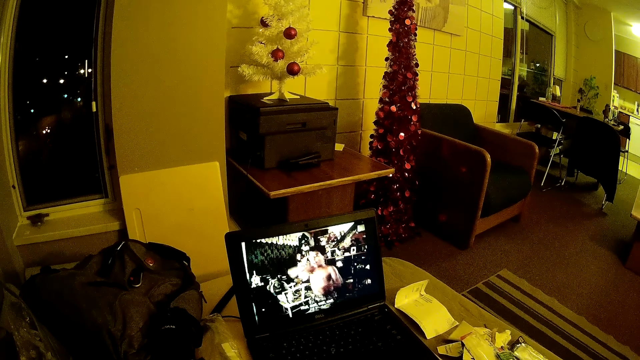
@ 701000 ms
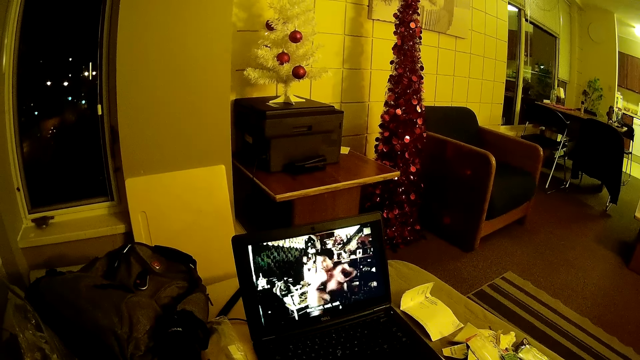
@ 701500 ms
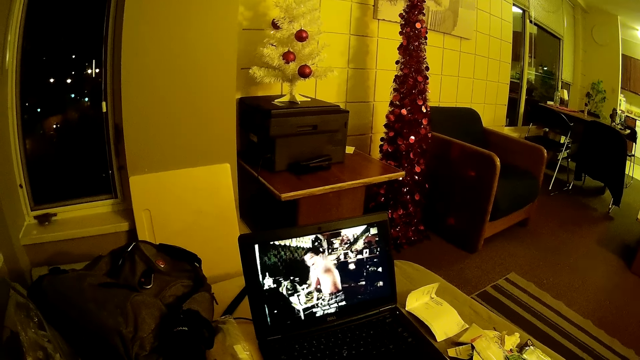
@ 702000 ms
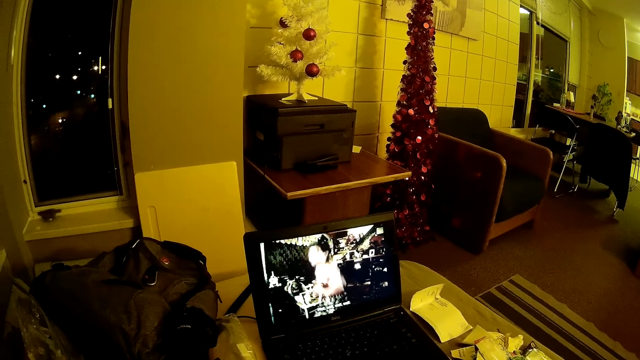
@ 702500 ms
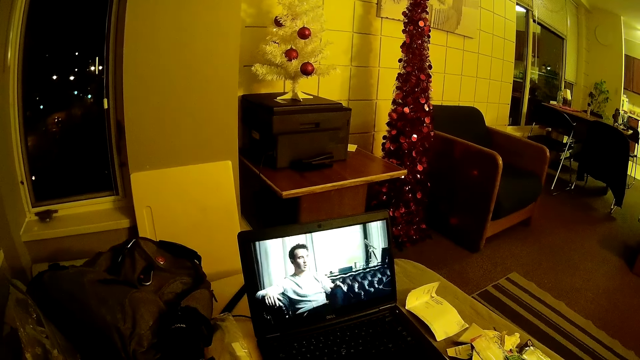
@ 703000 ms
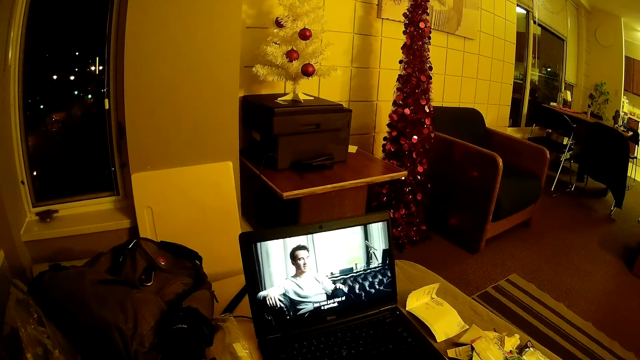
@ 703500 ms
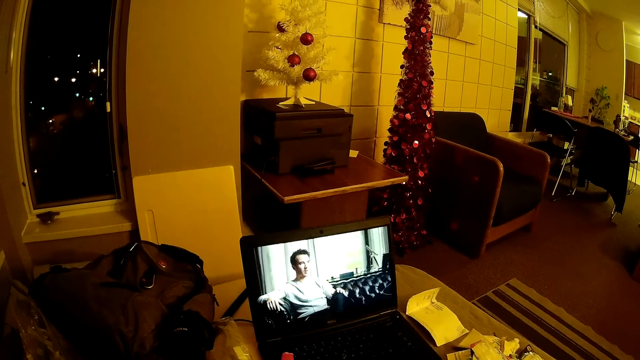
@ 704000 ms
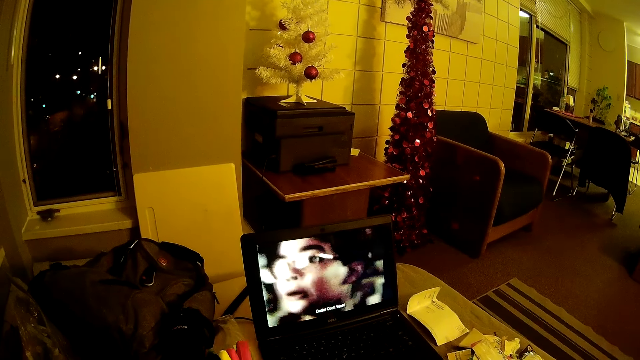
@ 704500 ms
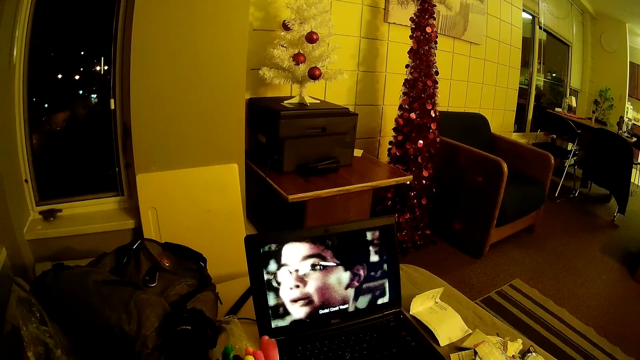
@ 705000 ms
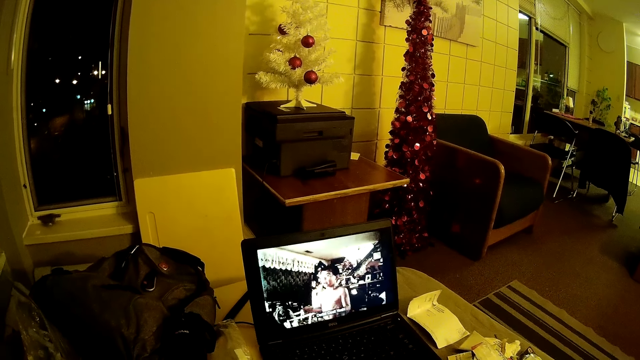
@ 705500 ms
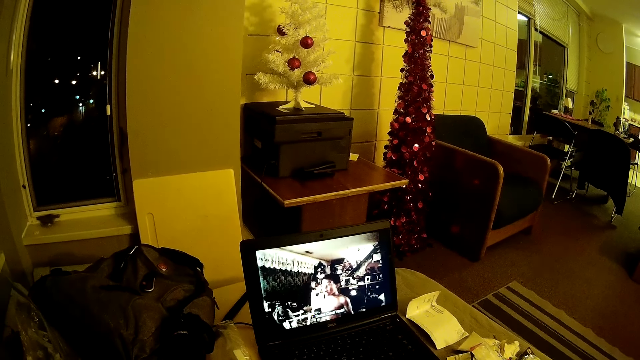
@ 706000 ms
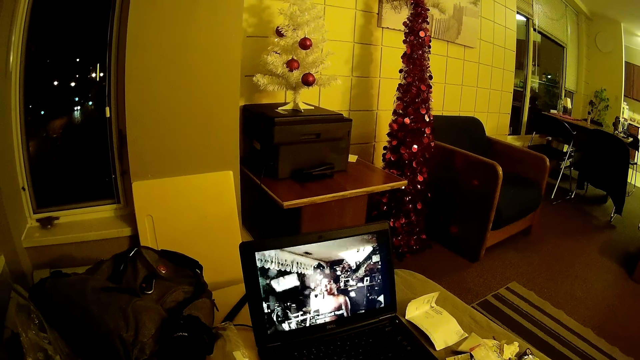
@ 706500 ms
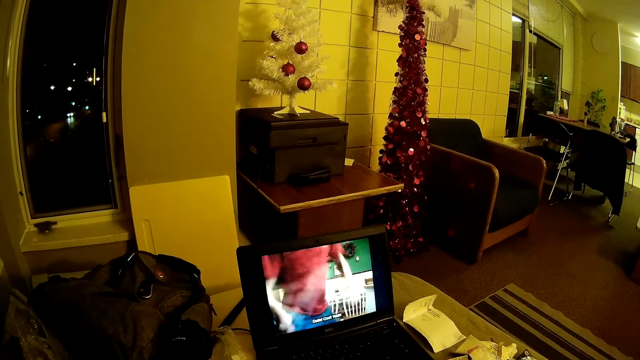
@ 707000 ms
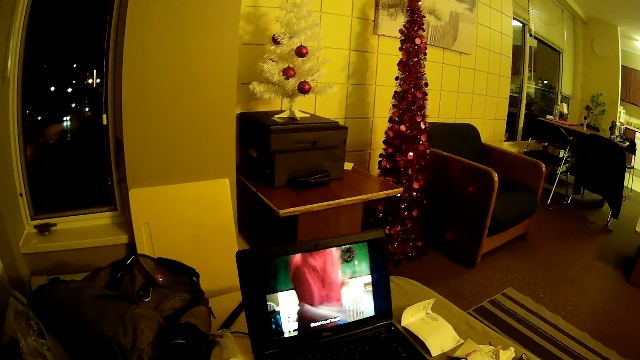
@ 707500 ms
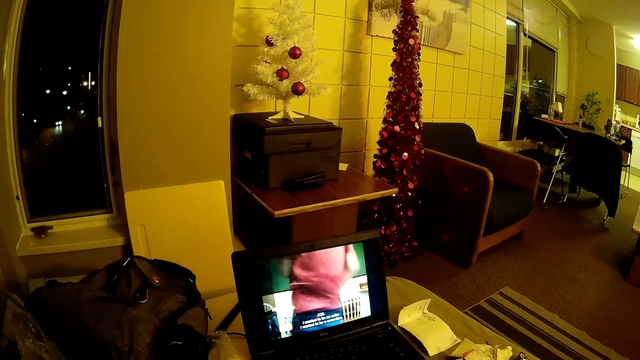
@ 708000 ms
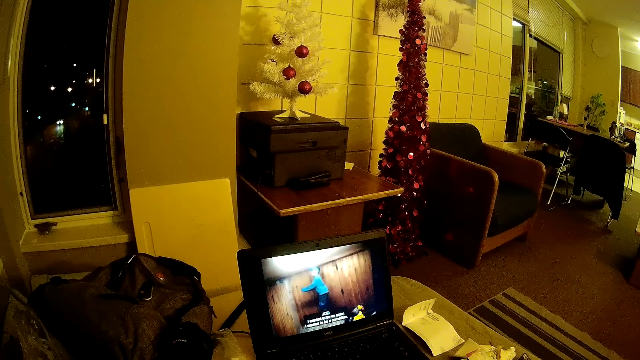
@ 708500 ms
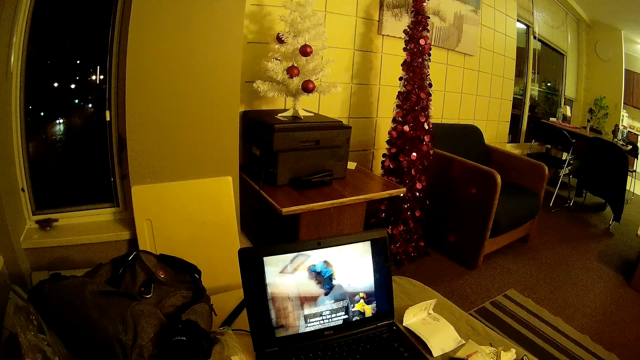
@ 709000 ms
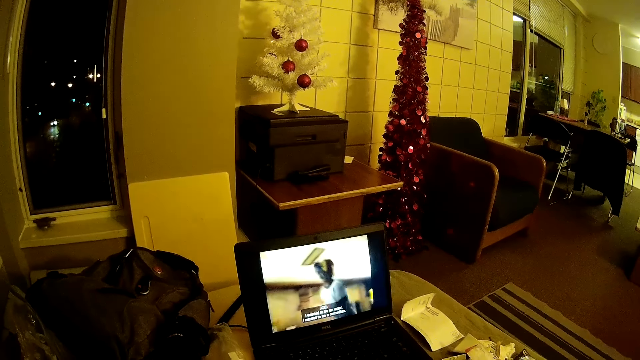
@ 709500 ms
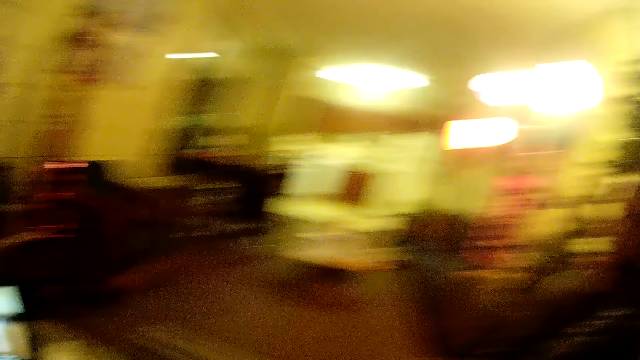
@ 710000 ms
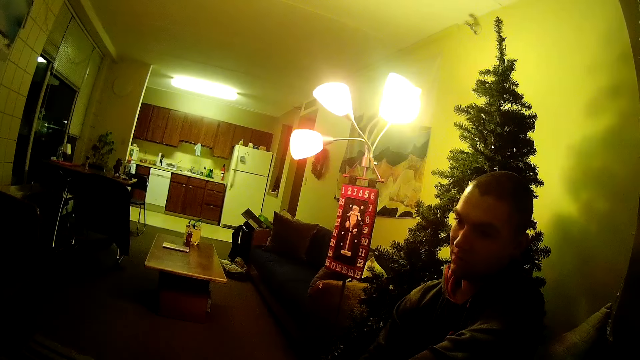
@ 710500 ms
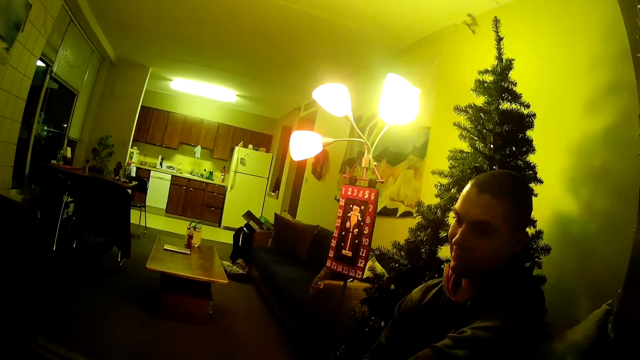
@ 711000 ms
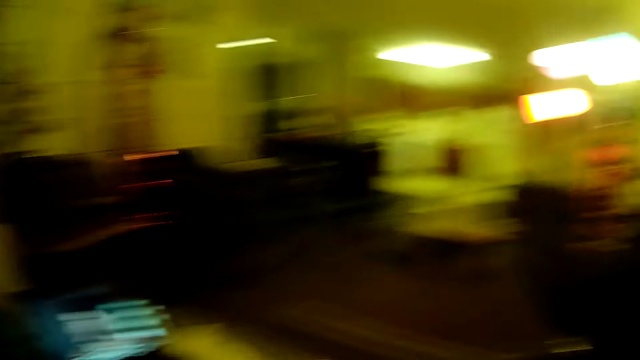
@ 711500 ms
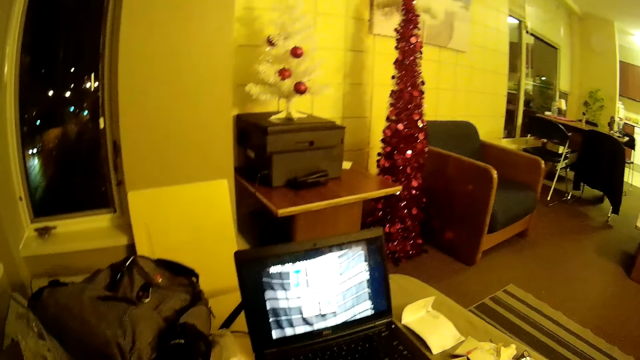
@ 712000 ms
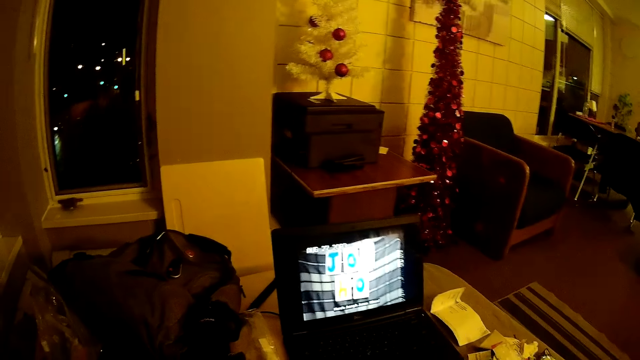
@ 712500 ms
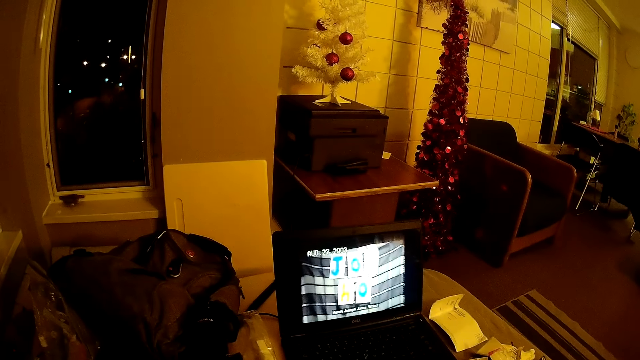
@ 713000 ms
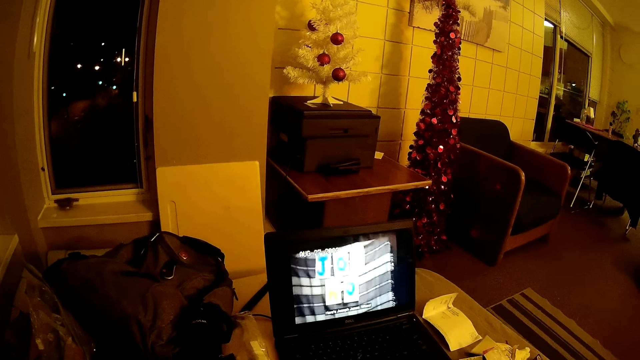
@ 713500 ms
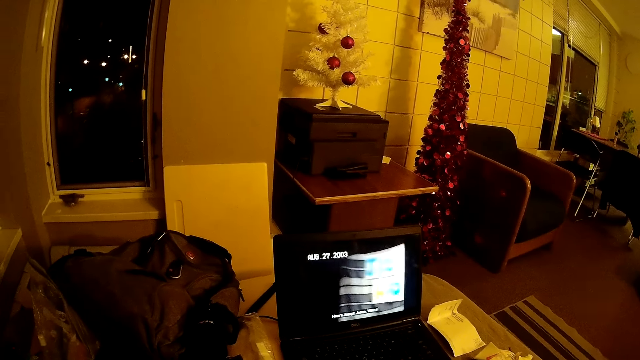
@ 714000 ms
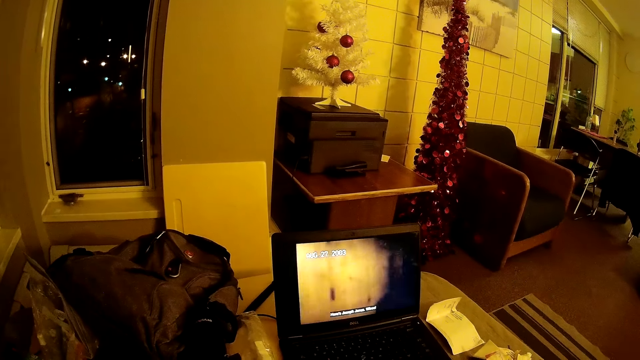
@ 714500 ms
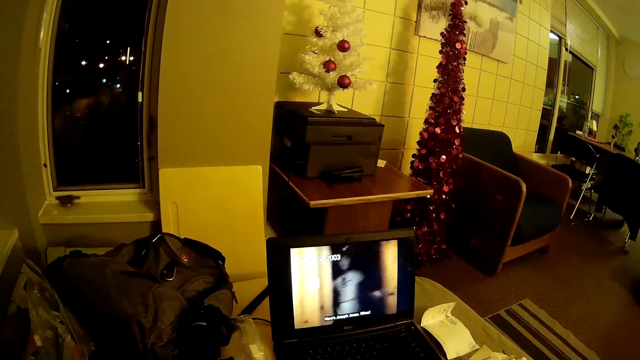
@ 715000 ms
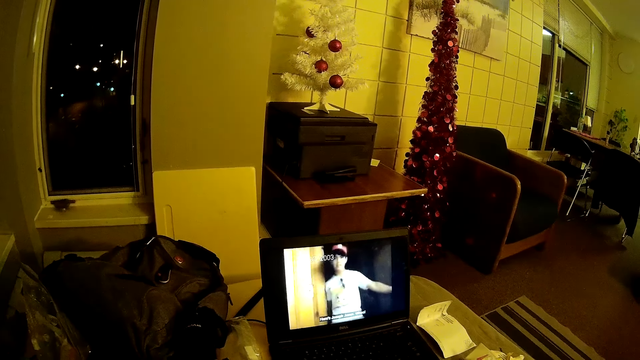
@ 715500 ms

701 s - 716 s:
The camera wearer watches the video on the laptop. They look at a man sitting on the right. They watch the video on the laptop.

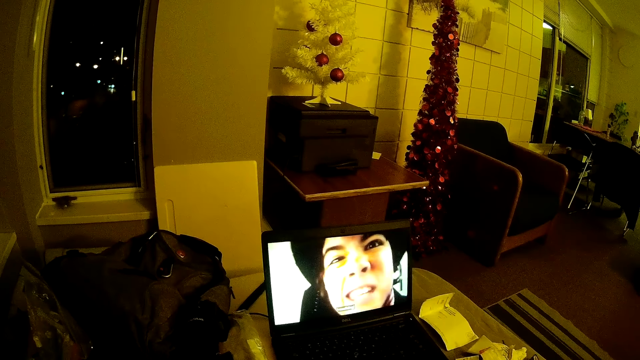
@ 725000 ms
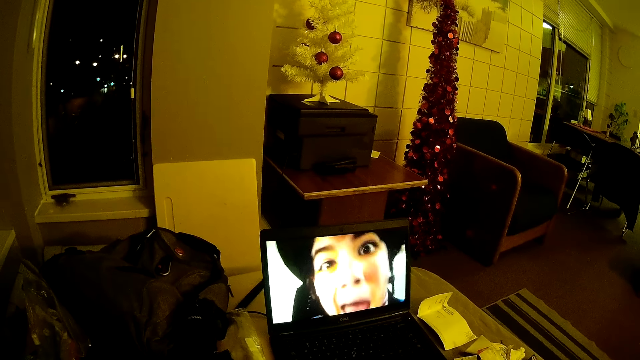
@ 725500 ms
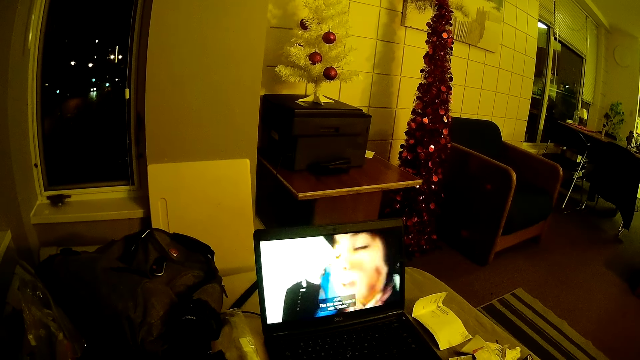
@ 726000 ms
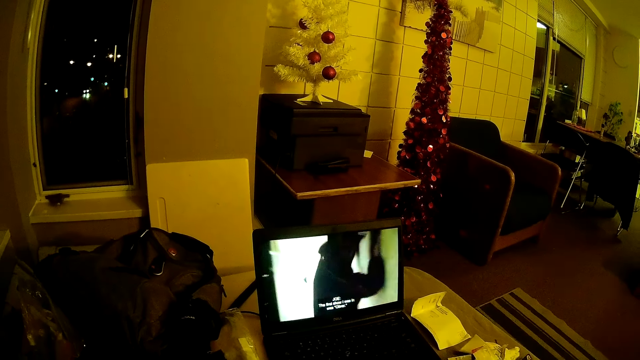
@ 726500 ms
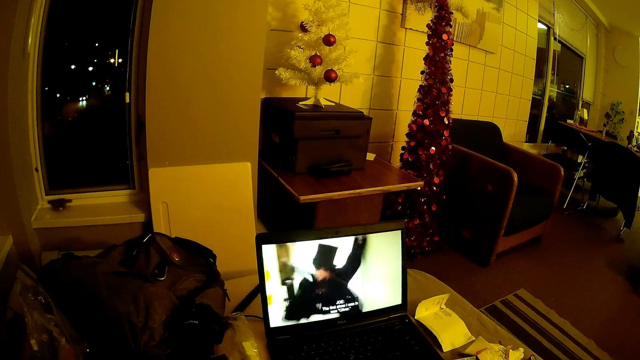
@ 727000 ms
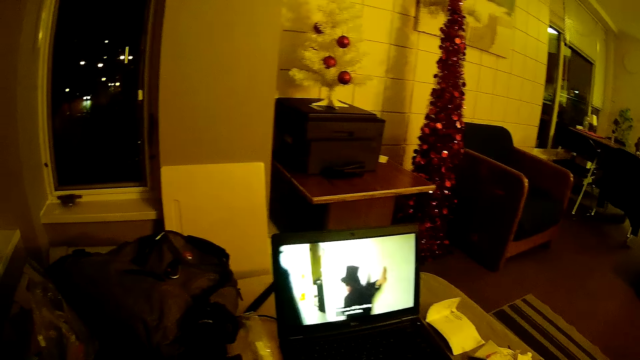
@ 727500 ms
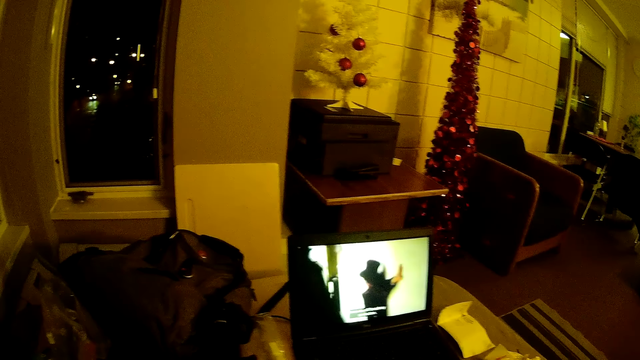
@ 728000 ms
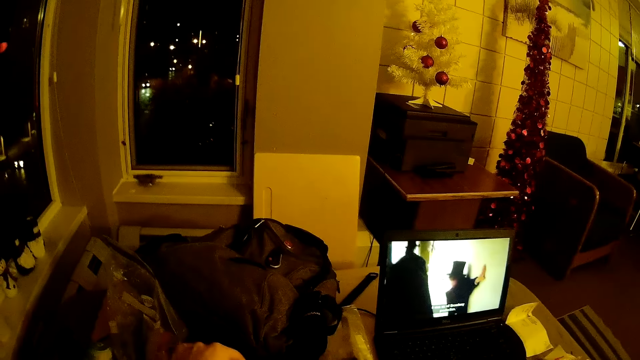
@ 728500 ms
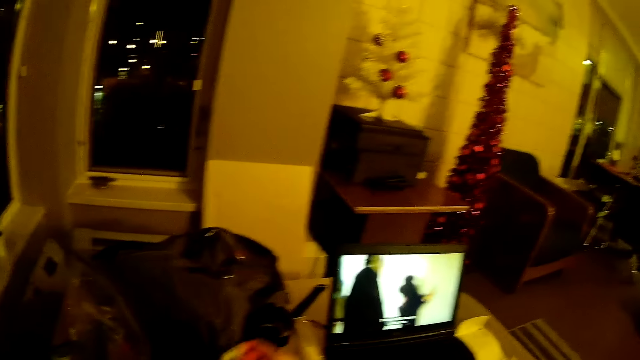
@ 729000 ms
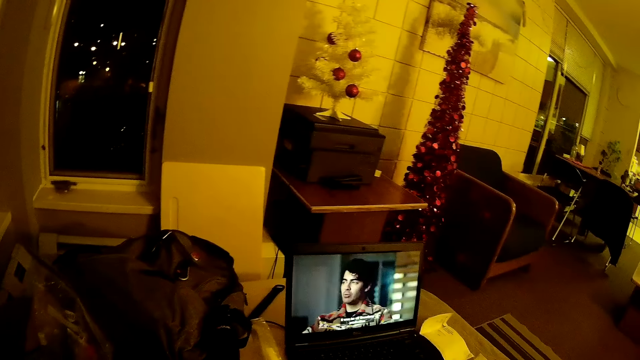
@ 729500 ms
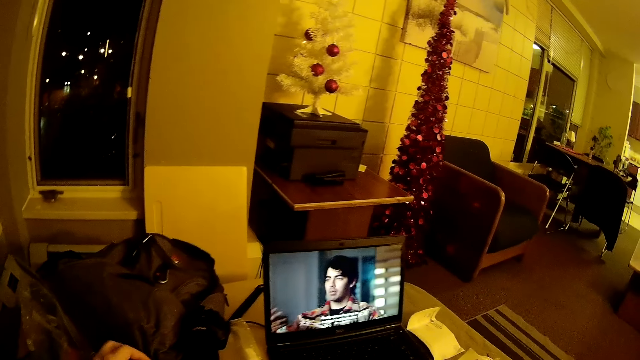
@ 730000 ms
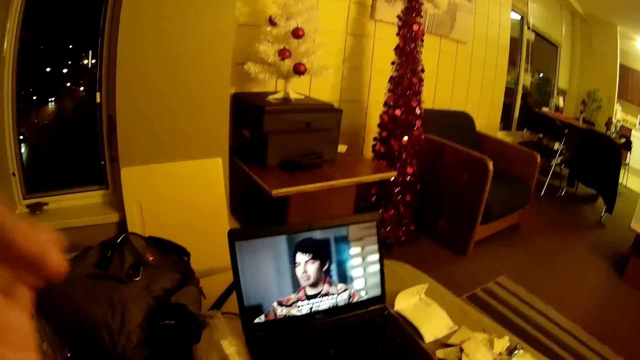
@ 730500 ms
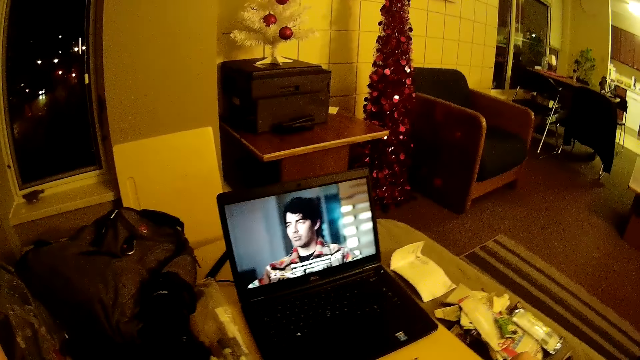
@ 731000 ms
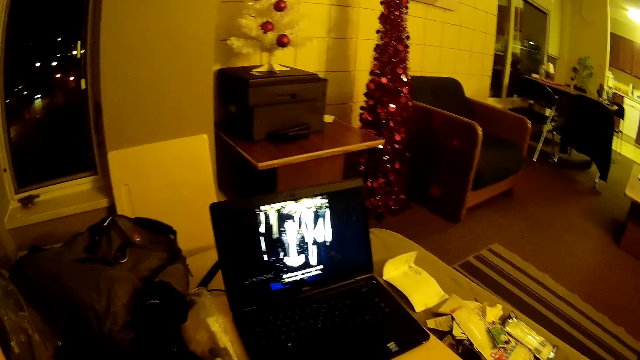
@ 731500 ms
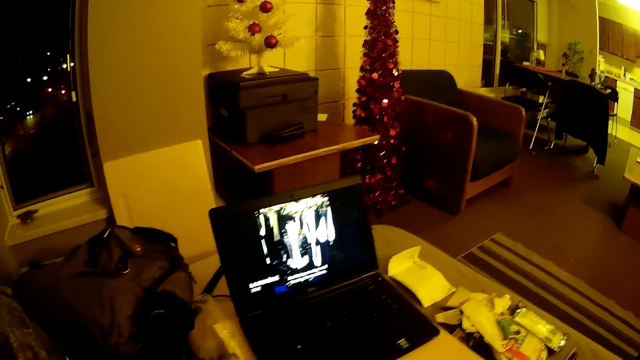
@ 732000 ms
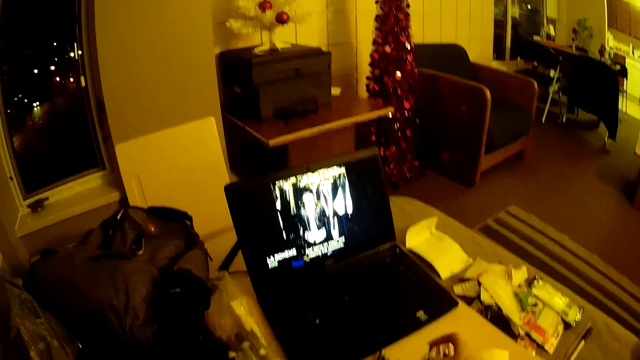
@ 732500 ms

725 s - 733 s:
The camera wearer puts pens in the bag. They pick up something in the bag. They watch the video on the laptop. They touch the camera.
